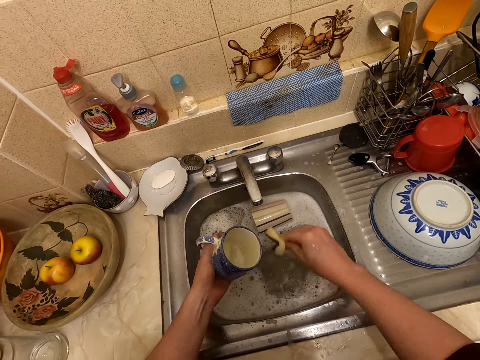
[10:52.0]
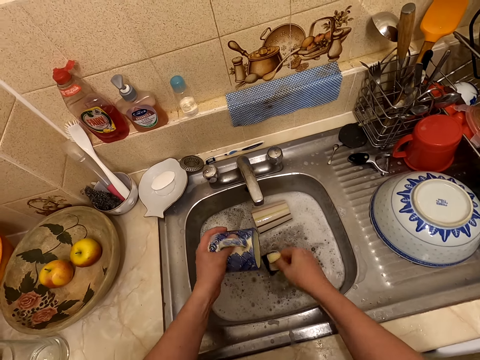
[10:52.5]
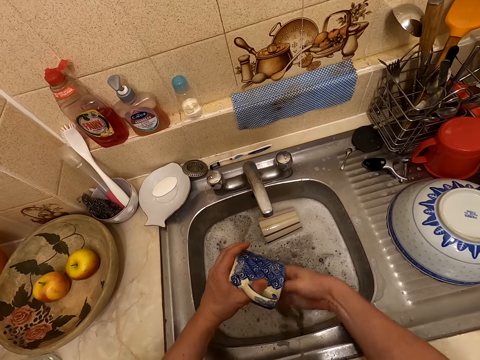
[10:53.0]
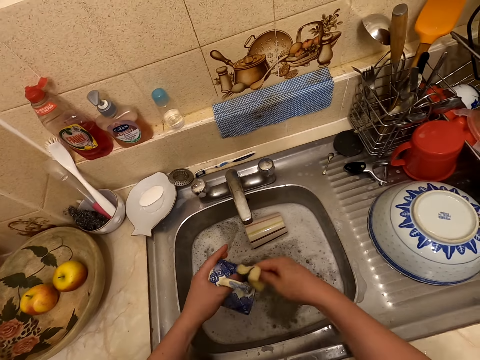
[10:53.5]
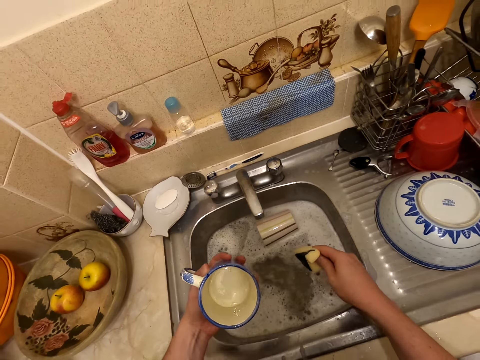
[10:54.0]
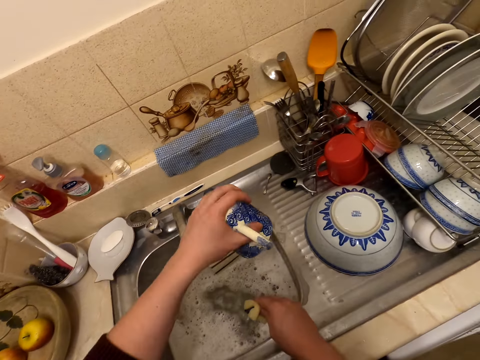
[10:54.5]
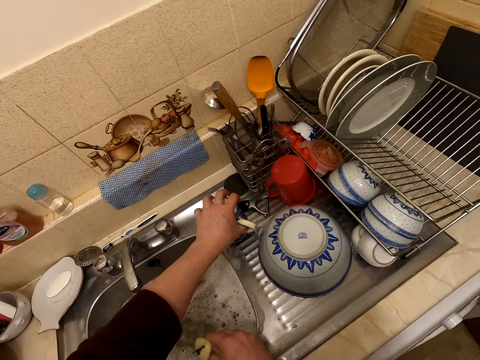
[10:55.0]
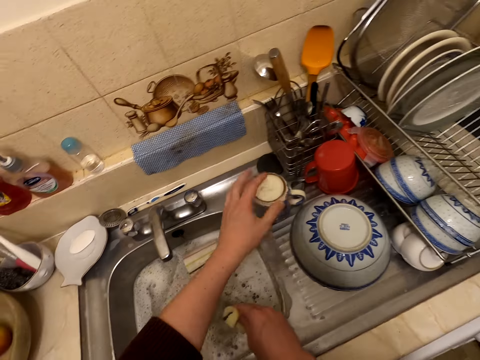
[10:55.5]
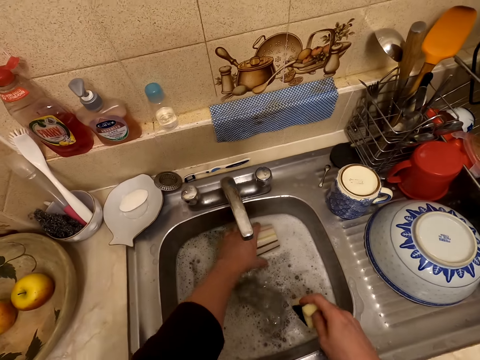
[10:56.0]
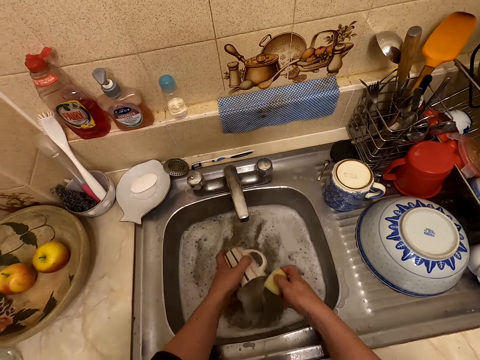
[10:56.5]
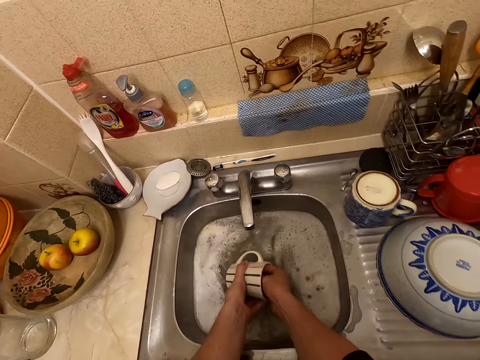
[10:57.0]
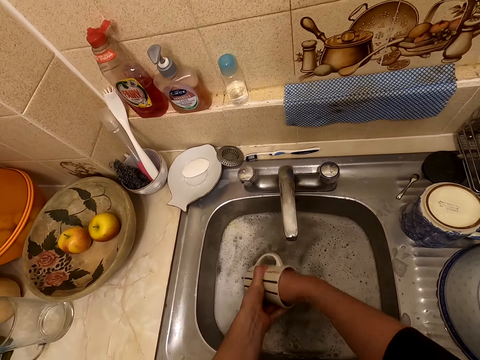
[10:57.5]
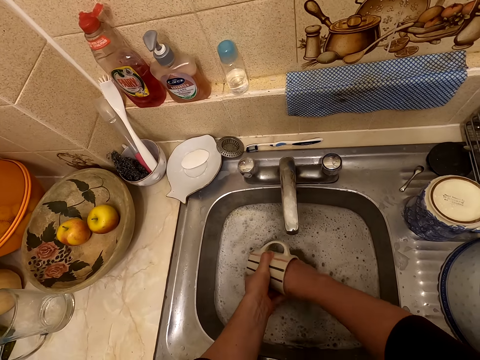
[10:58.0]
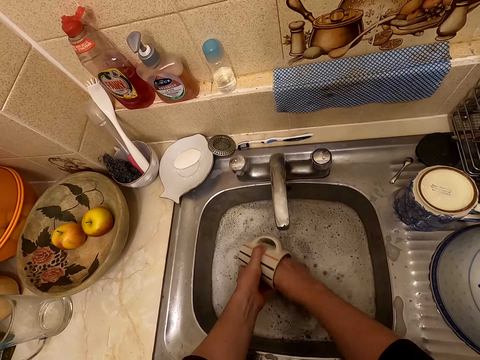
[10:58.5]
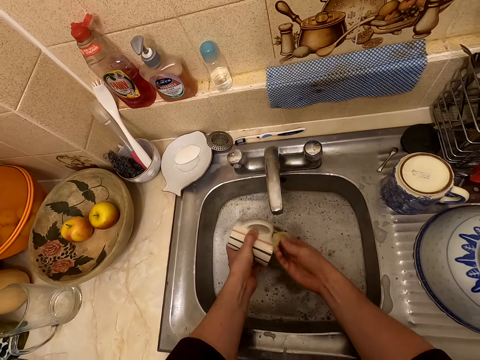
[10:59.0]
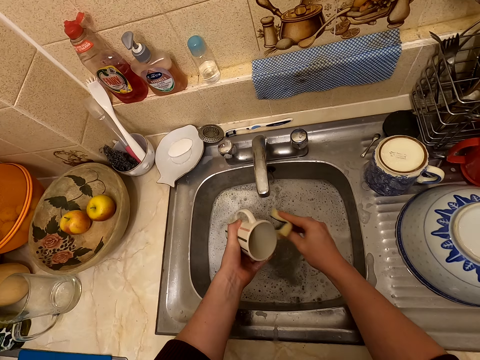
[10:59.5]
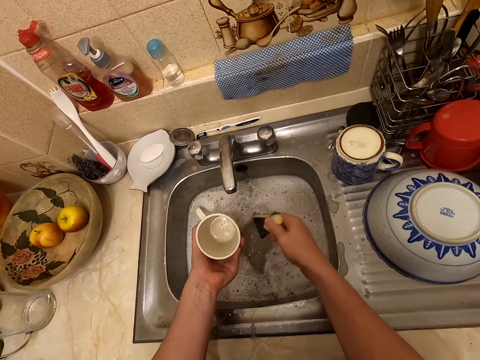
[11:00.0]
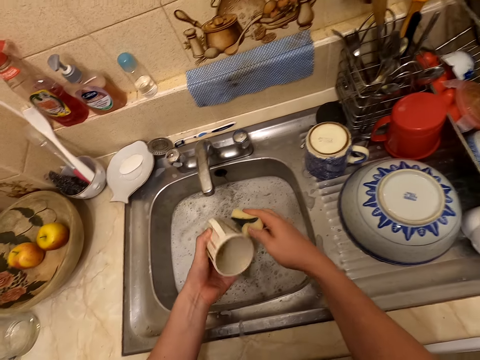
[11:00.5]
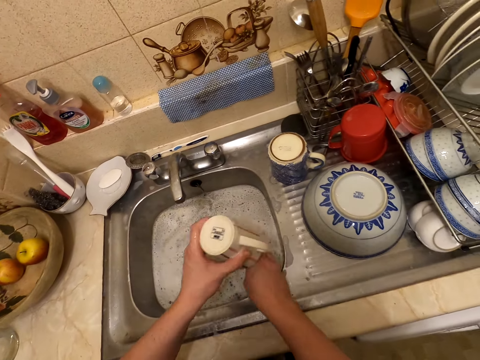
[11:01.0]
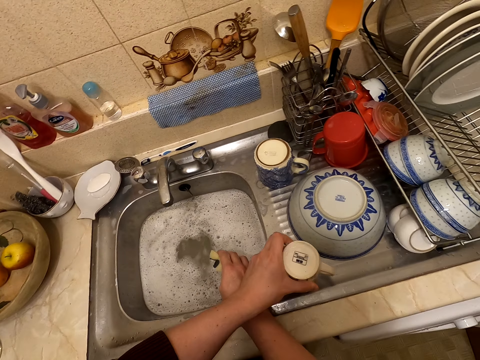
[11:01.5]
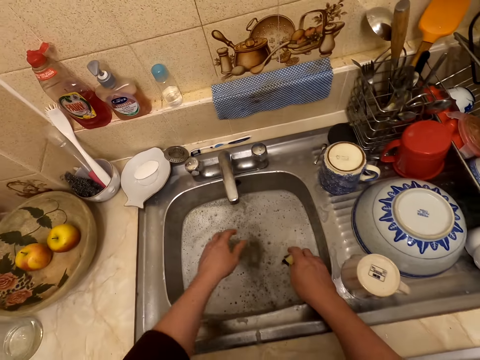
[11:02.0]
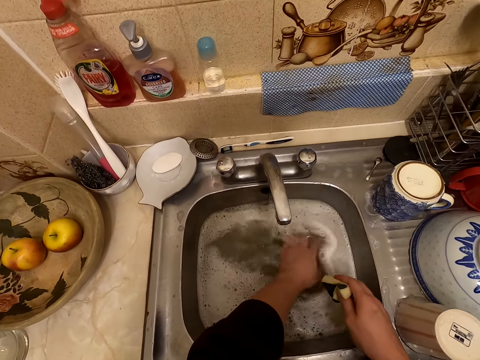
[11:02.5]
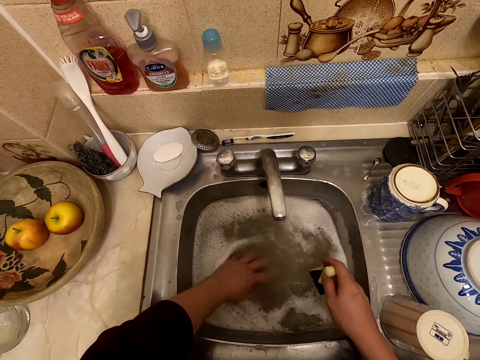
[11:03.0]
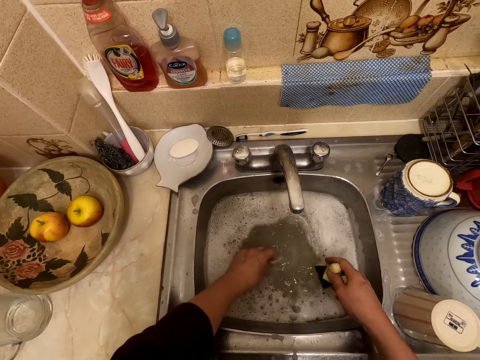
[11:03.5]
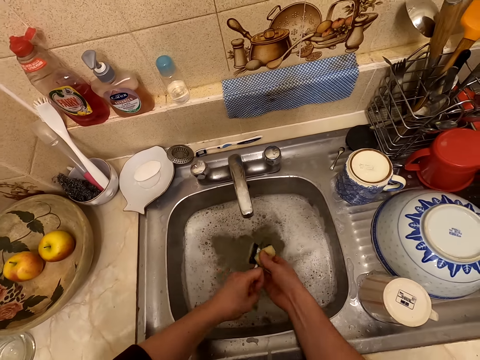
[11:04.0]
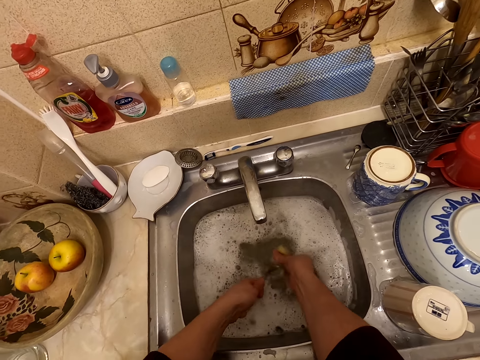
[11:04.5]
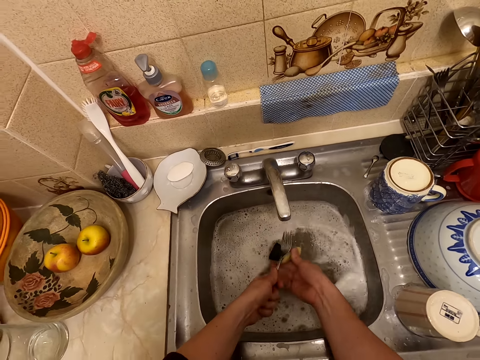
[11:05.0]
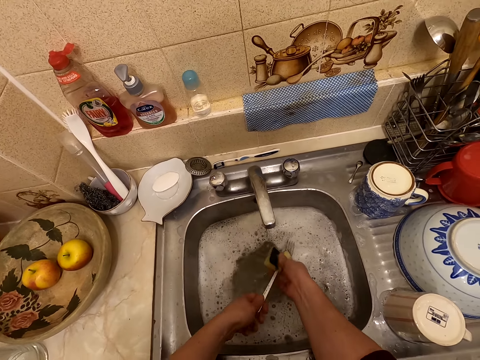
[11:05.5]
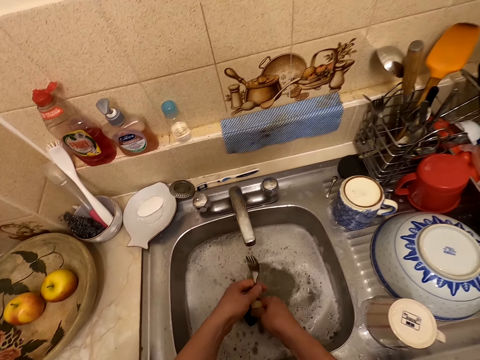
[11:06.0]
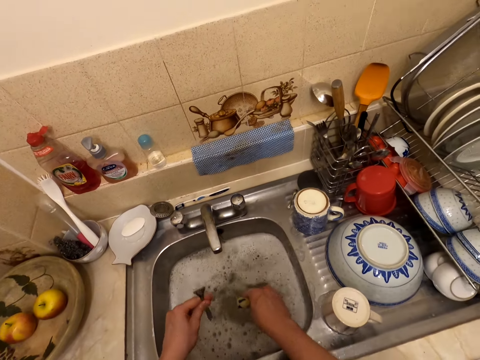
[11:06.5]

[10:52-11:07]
The camera wearer looks at the cup. They put the cup on the sink surface. They take the cup. They wash the cup with a washing sponge. They put the cup on the sink surface. They touch water in the sink. They take a fork. They wash the fork with the washing sponge.

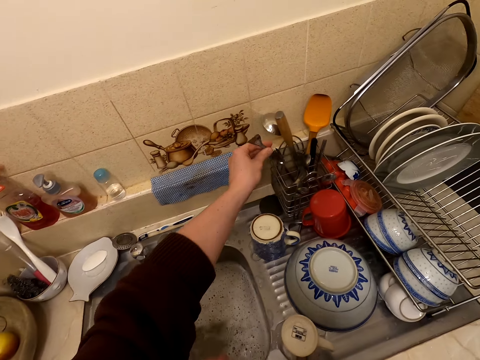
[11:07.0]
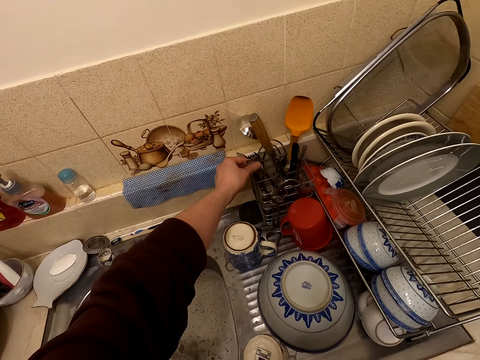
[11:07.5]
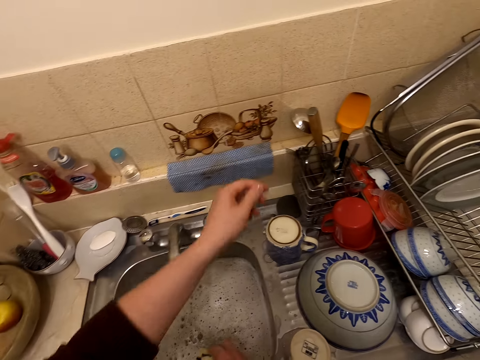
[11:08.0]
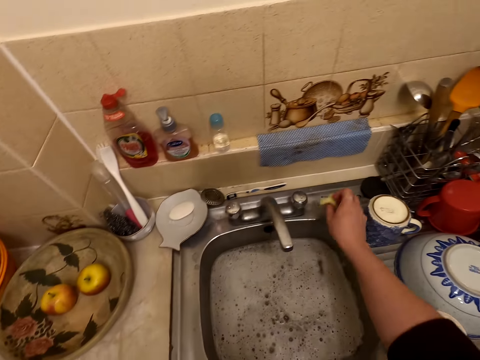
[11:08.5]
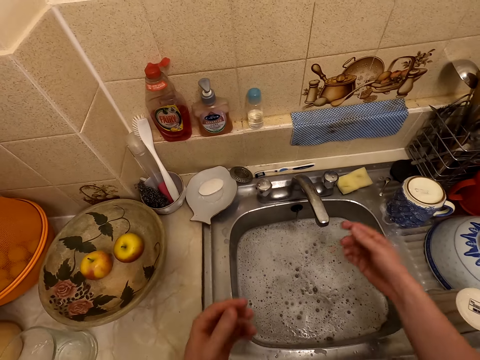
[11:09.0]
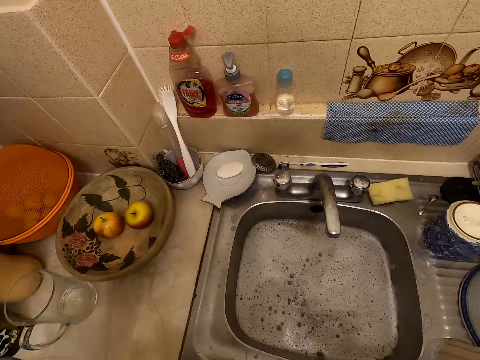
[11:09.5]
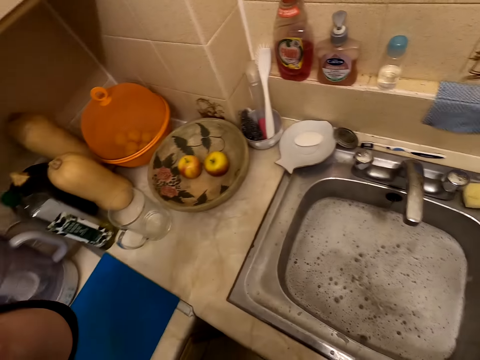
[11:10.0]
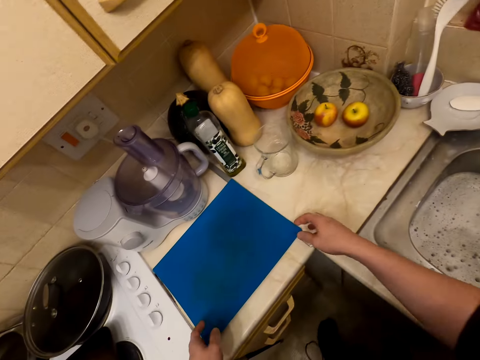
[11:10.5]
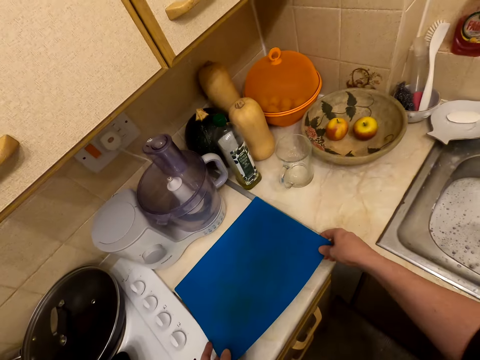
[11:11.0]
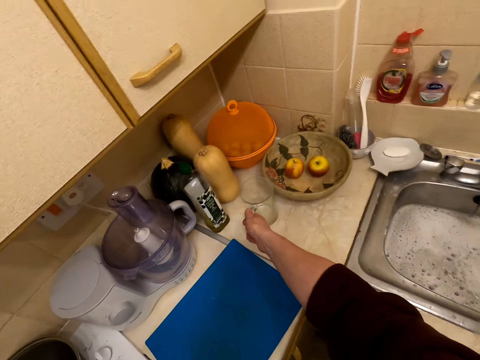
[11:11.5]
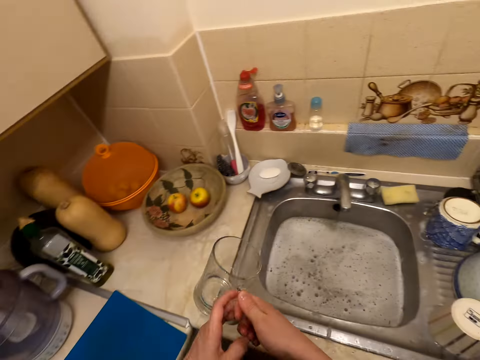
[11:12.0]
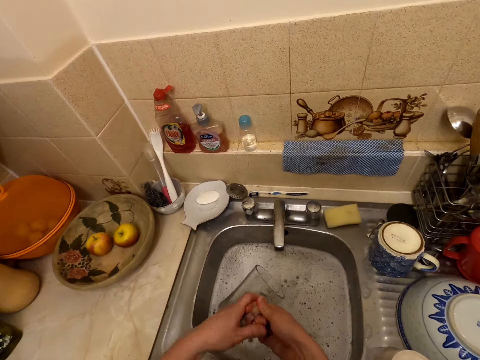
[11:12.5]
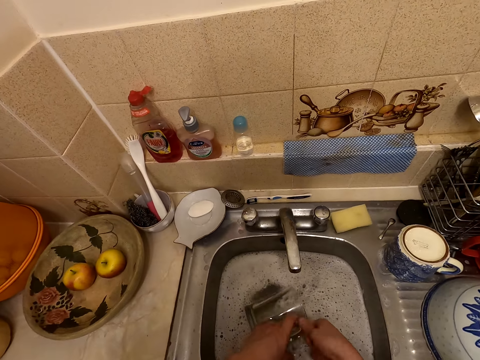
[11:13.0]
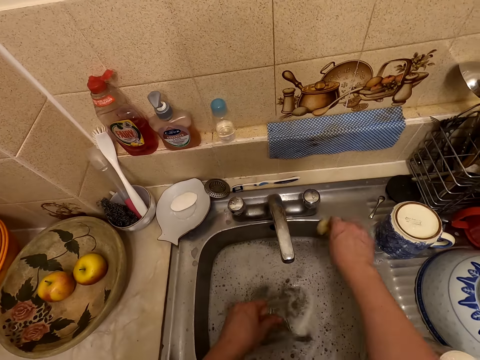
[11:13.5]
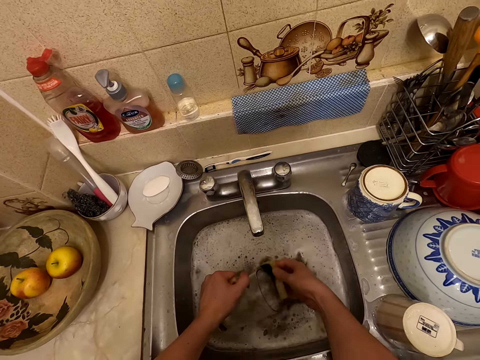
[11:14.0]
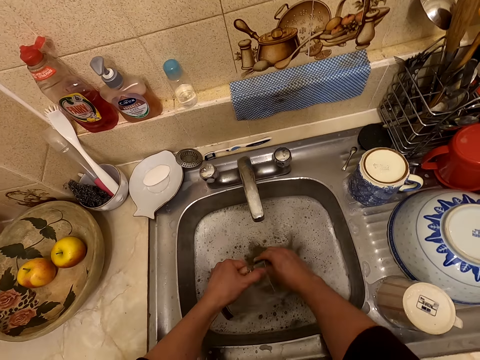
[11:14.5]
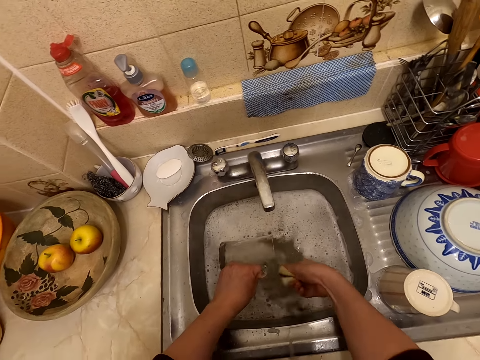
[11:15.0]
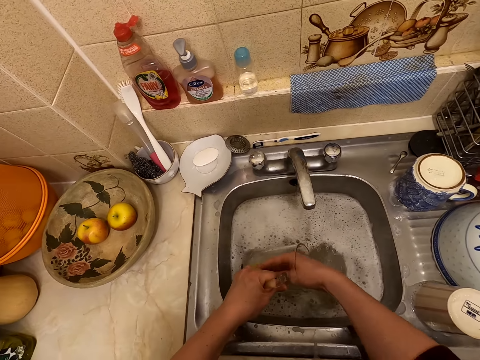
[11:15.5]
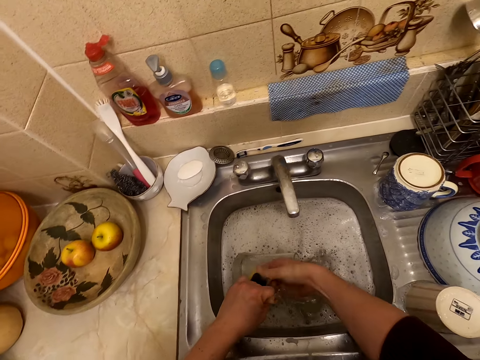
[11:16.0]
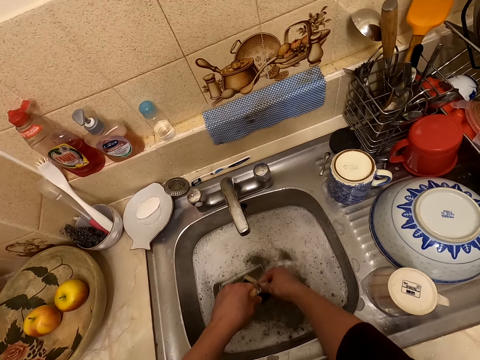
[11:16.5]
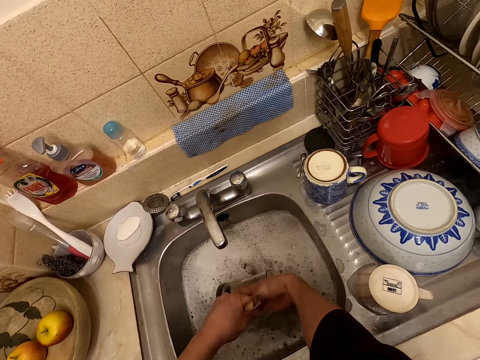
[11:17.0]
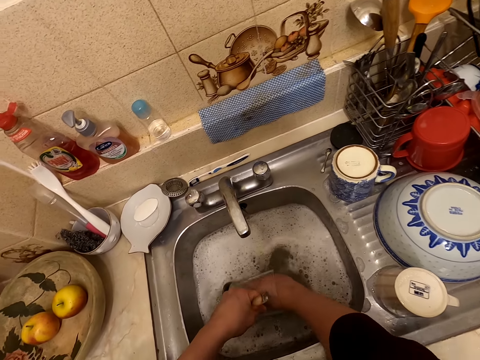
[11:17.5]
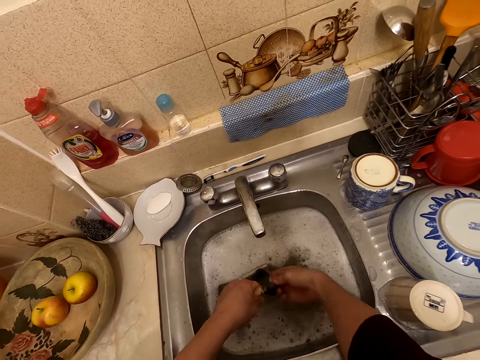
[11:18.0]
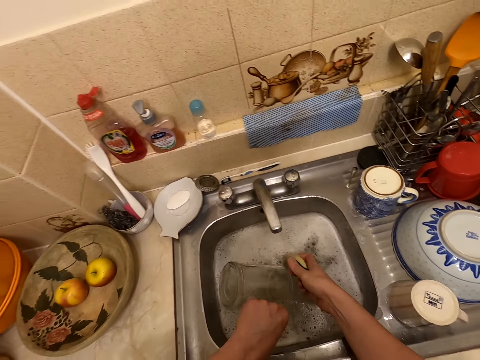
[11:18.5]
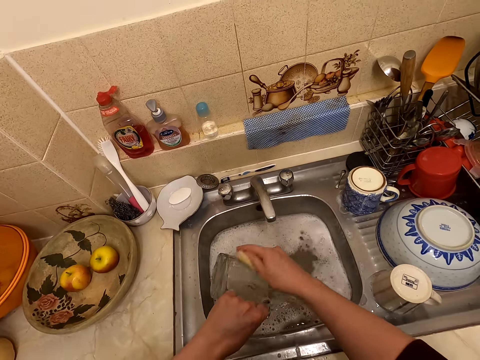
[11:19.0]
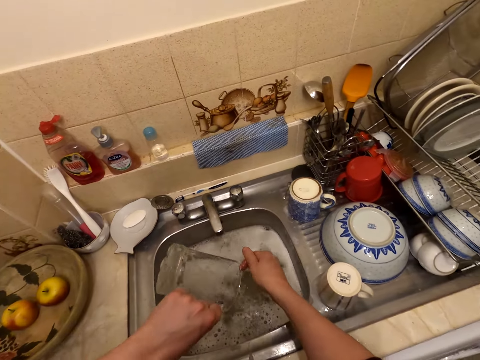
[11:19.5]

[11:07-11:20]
The camera wearer puts the spoon on the rack. They put the washing sponge on the sink surface. They move the hands. They move beside the sink. They touch a table pad. They take a cup. They put the cup in the sink. They take the washing sponge. They wash the cup with the washing sponge.
